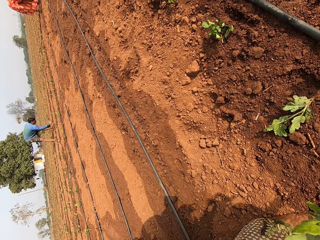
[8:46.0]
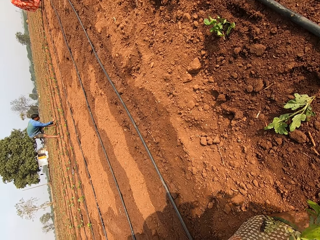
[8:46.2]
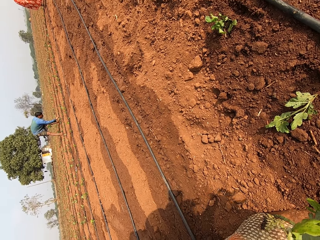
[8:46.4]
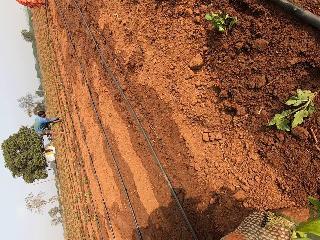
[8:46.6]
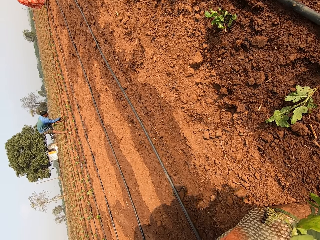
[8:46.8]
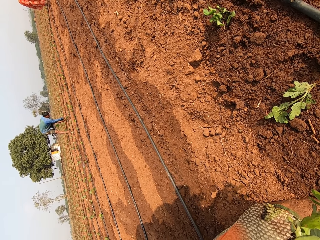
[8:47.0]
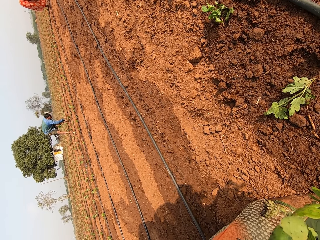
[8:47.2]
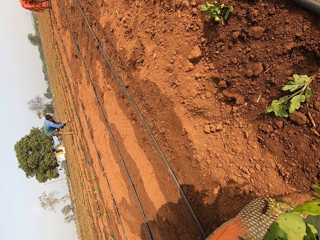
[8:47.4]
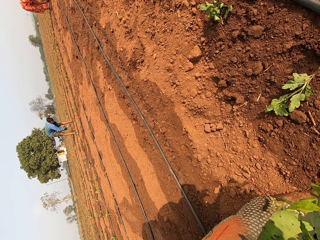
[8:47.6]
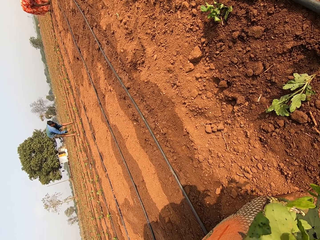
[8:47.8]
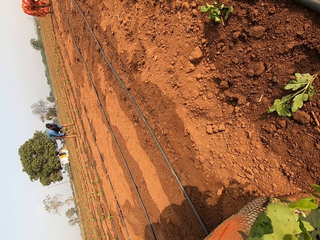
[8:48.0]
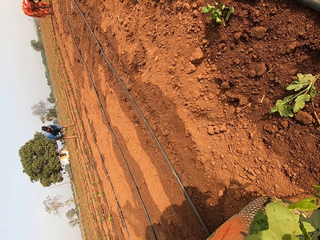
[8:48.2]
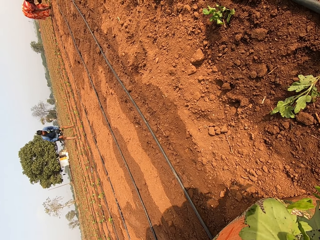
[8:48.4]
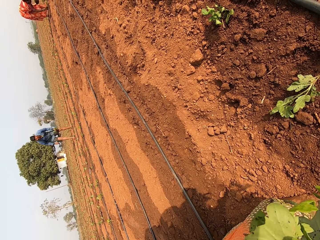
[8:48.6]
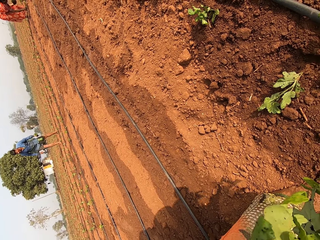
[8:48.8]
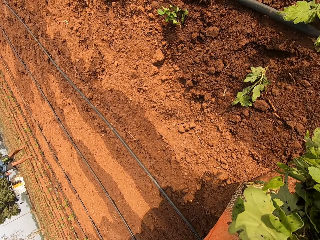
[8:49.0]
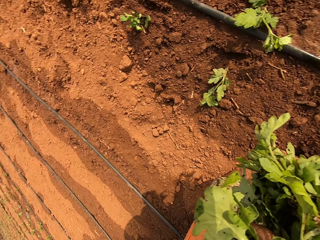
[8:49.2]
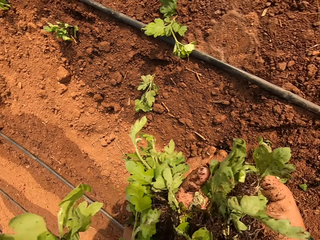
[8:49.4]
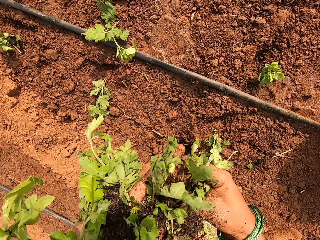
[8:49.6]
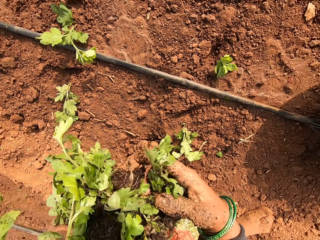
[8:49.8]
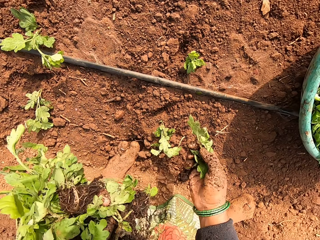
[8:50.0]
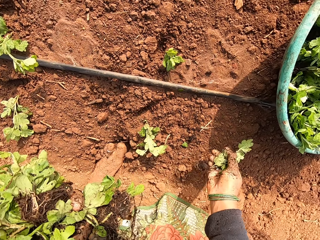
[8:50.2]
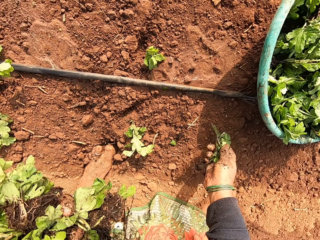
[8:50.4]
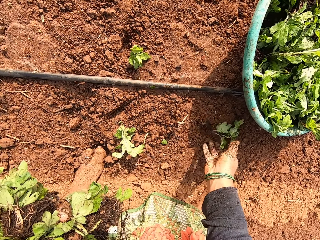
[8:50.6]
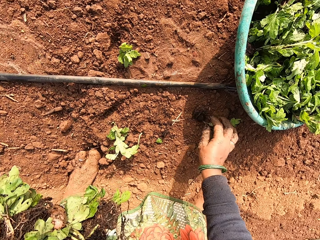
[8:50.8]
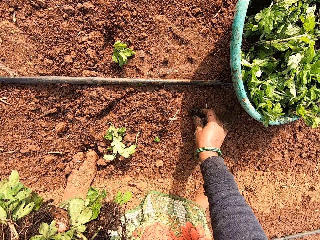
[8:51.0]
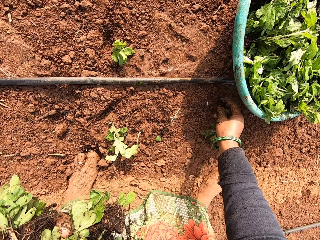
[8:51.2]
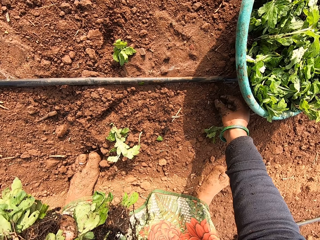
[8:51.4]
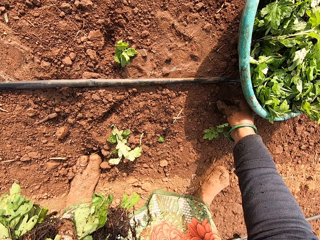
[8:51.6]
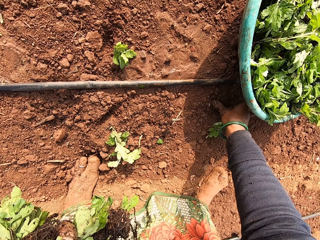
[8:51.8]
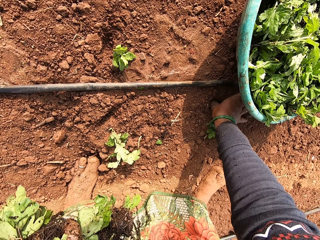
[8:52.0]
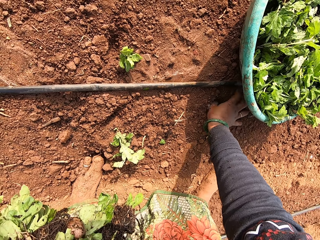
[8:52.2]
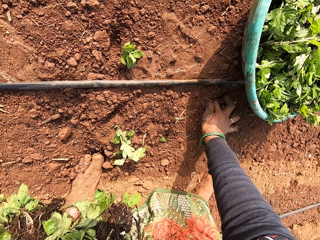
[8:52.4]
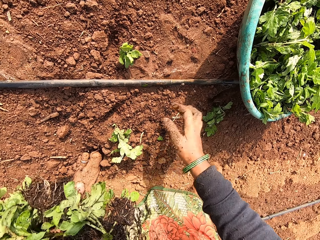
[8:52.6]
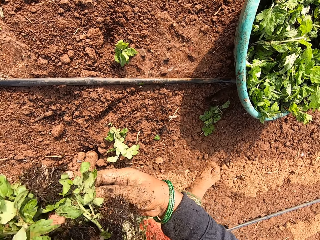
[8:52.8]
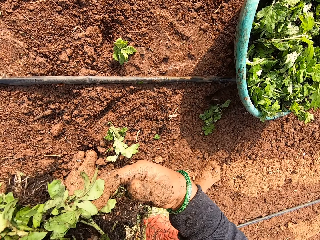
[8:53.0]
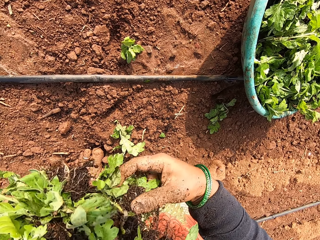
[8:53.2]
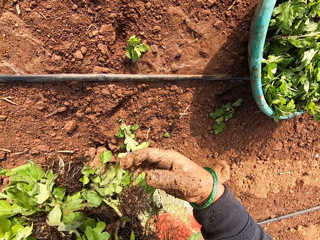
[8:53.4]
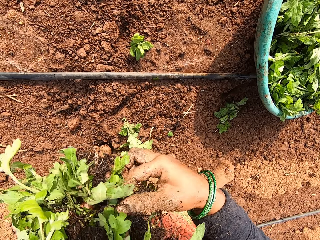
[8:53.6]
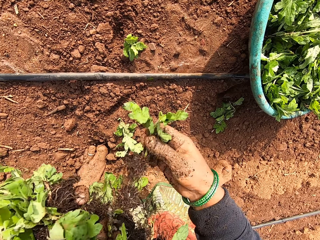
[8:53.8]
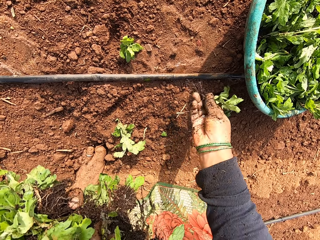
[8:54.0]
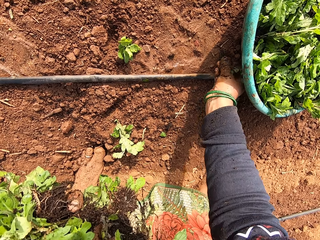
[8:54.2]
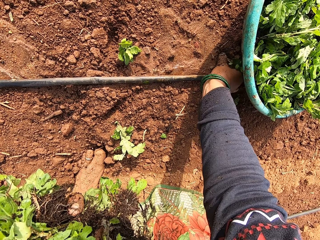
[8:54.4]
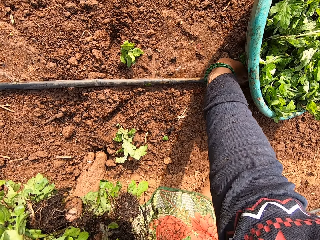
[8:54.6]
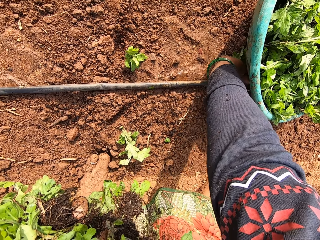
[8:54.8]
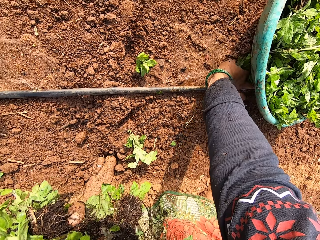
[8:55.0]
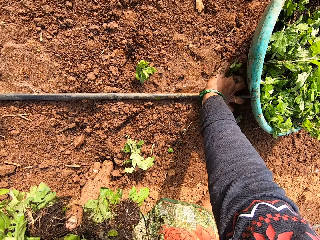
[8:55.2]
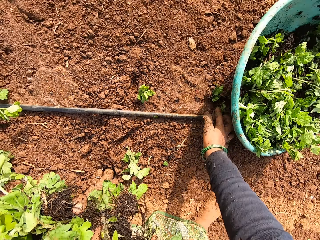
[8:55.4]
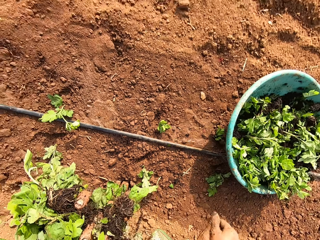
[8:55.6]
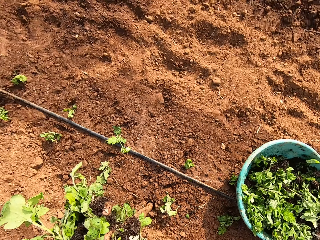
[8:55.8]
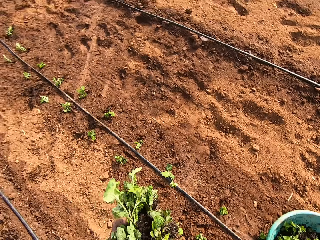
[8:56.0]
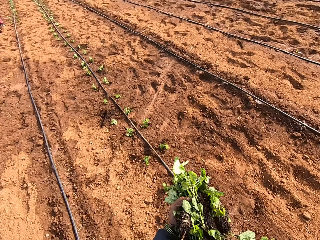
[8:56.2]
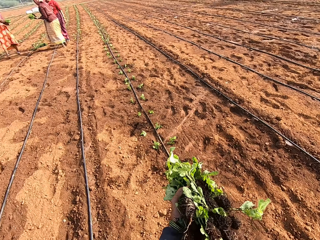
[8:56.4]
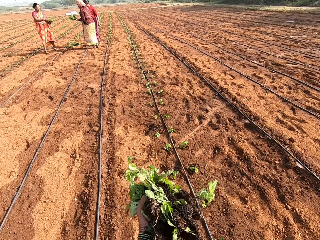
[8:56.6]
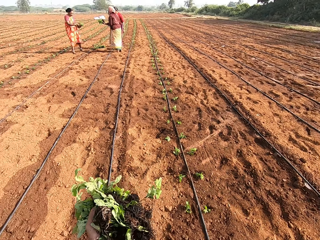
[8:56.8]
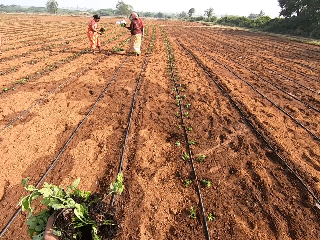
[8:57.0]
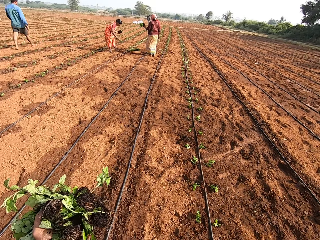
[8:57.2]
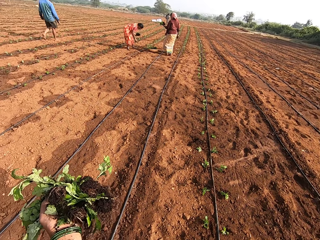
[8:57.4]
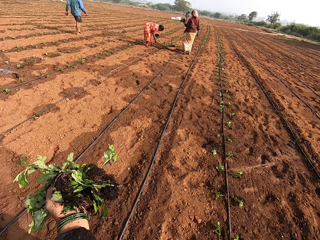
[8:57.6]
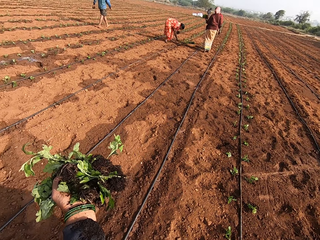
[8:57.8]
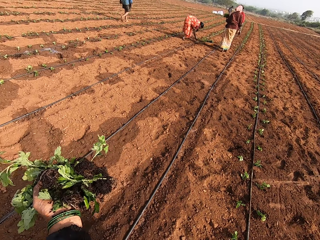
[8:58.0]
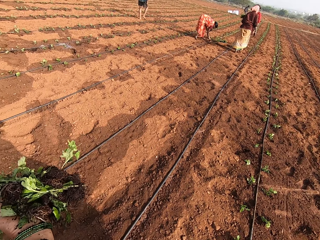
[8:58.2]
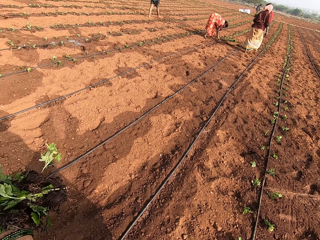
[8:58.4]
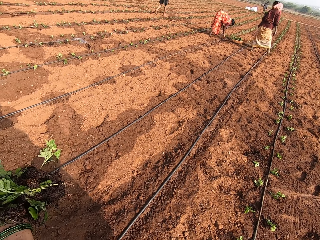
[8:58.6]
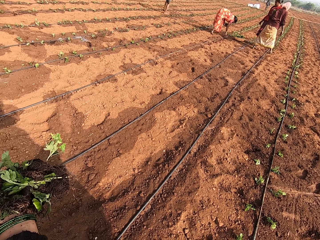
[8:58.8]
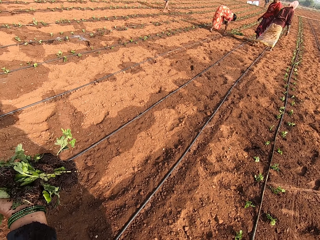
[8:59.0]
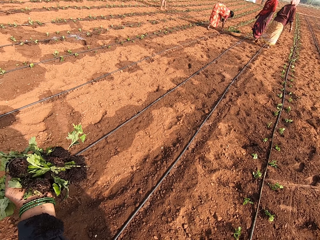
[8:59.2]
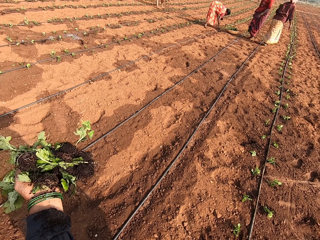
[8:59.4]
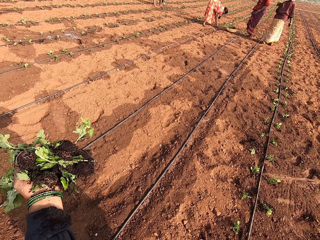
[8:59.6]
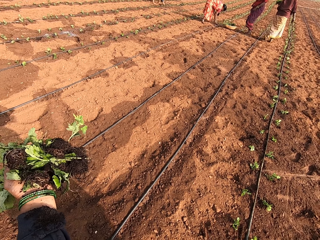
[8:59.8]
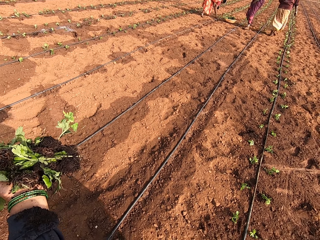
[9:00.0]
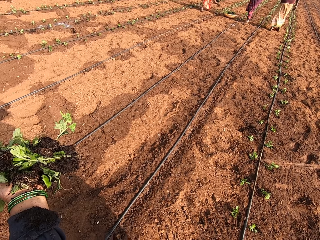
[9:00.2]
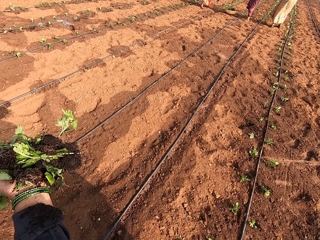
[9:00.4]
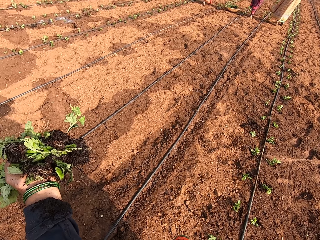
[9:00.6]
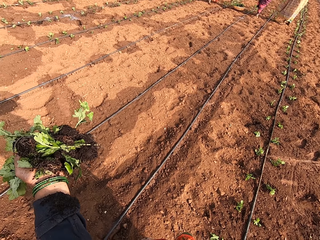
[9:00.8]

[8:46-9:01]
The camera wearer takes a plant from her left hand with her right hand. She inserts the plant in her right hand into the ground with her right thumb. She takes a plant from her left hand with her right hand. She inserts the plant in her right hand into the ground with her right thumb. She looks around the farm.

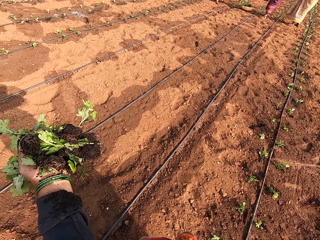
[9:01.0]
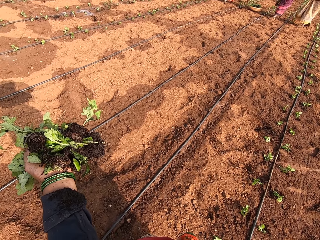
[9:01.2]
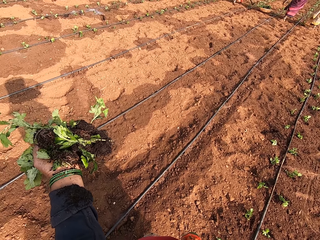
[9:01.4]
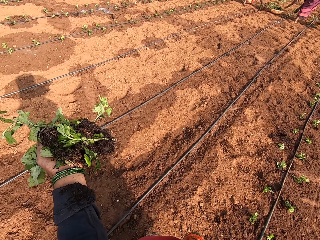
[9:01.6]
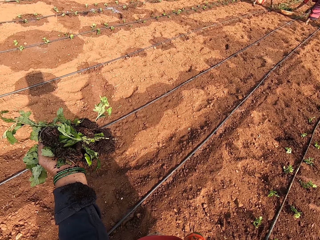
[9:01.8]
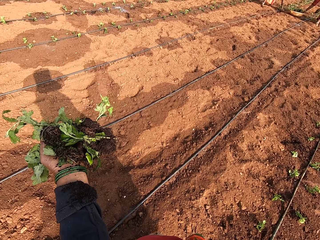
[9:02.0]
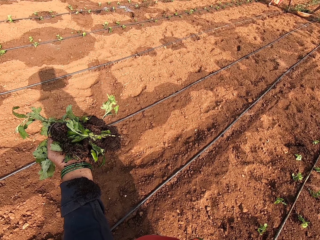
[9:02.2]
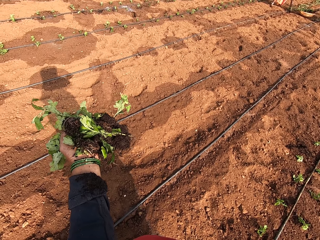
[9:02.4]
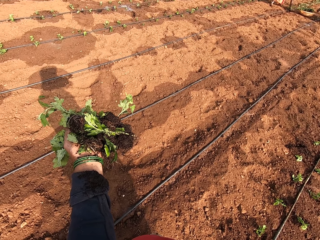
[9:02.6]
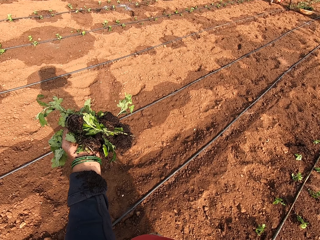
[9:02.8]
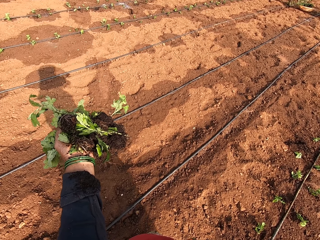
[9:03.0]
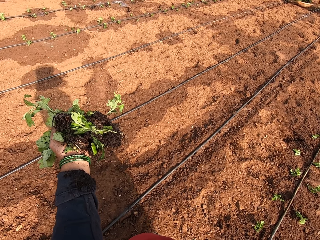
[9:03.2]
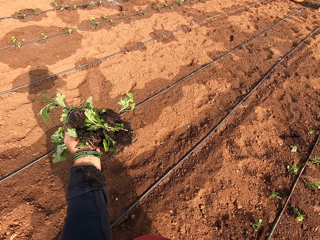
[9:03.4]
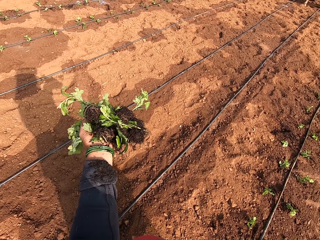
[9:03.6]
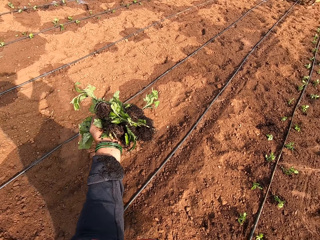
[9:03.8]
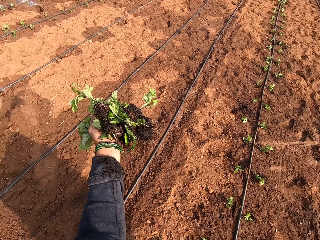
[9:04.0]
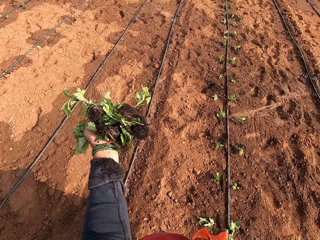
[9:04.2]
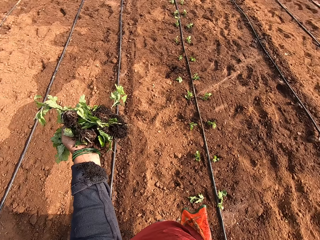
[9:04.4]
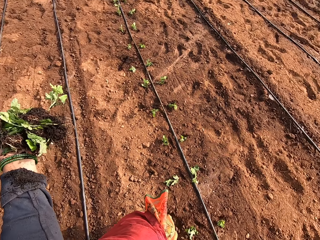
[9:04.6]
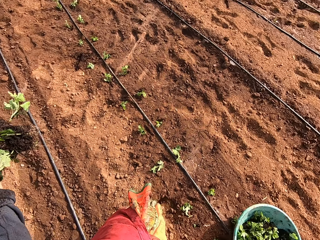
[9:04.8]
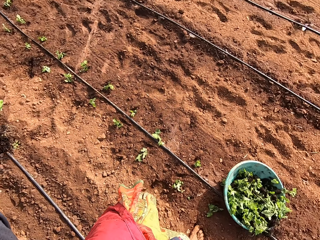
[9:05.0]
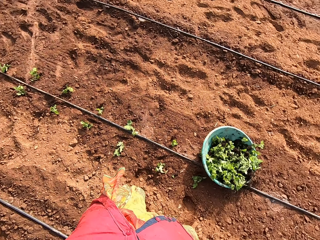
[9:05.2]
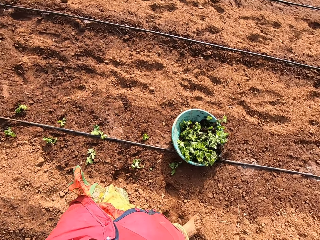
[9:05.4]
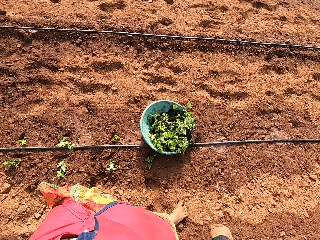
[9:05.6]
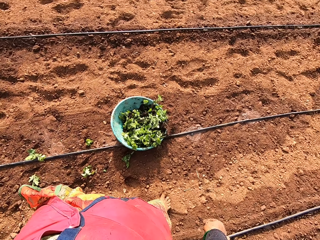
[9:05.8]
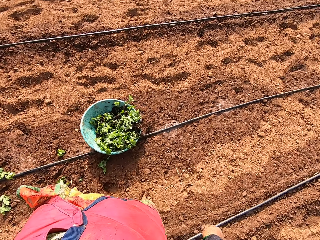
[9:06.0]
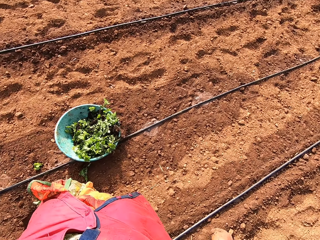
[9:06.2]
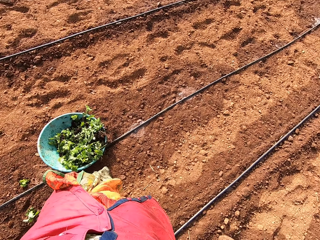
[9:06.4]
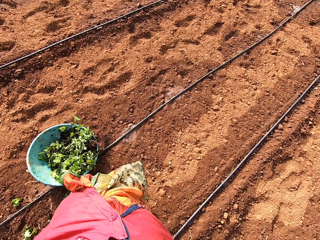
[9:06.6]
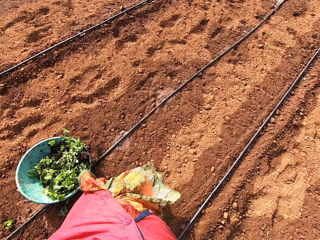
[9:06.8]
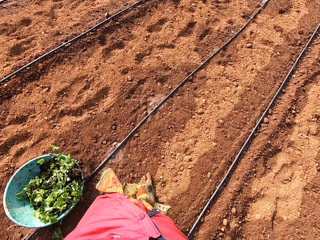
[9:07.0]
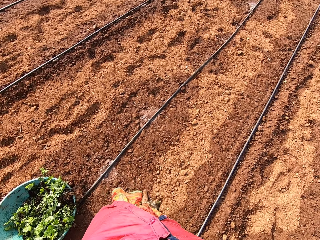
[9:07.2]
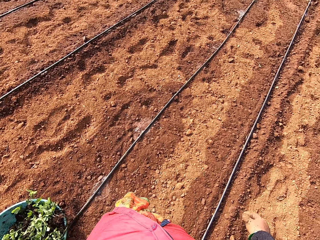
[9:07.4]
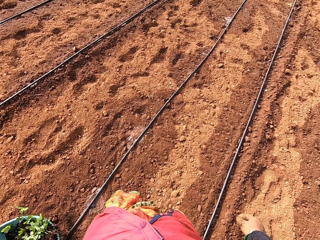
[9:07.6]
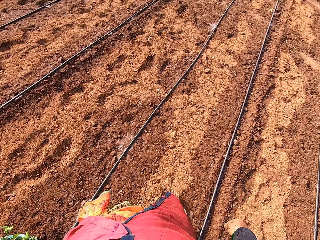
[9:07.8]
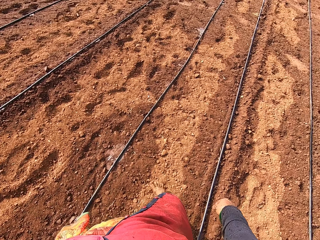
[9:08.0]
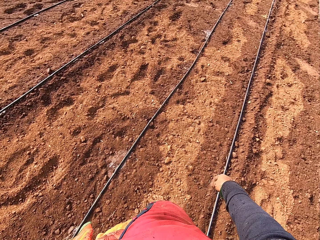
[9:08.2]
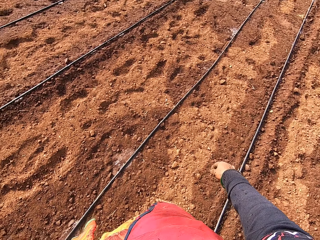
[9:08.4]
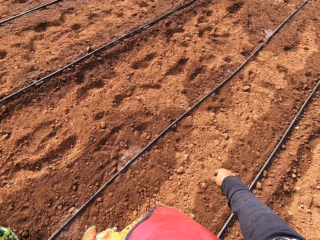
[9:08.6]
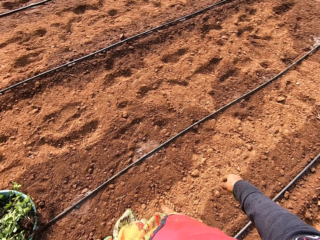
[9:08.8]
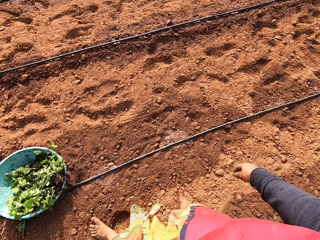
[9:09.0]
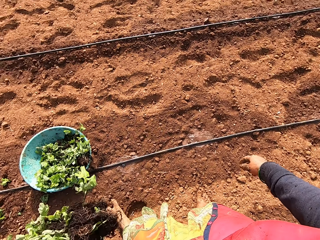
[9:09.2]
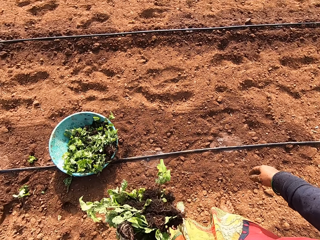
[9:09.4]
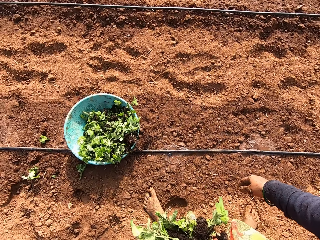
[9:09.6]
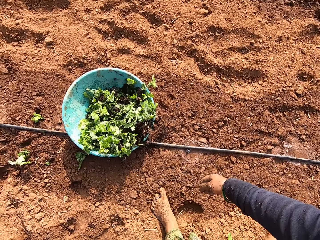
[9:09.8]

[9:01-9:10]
The camera wearer walks on the field.
